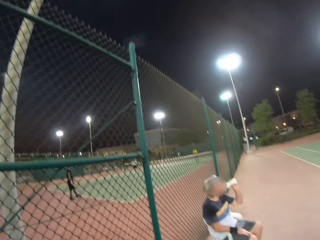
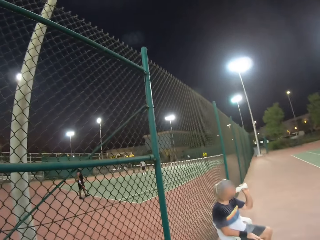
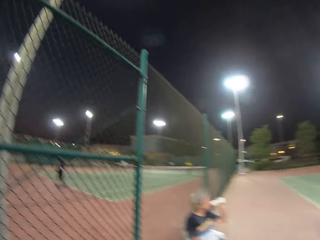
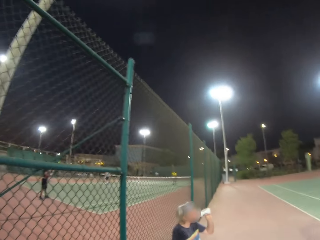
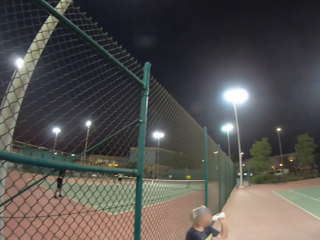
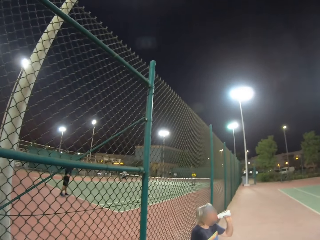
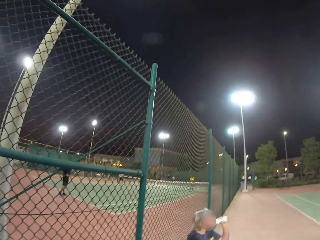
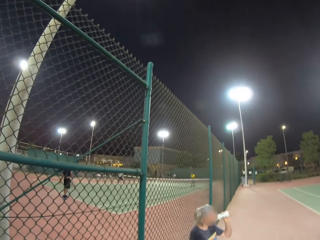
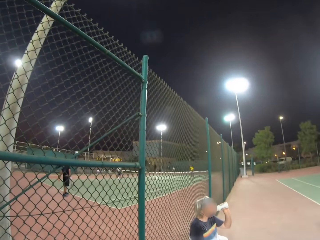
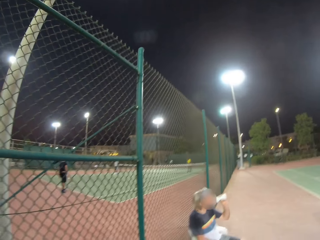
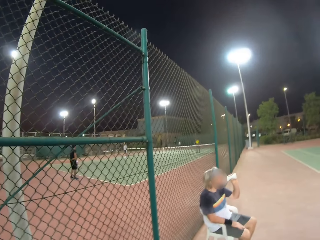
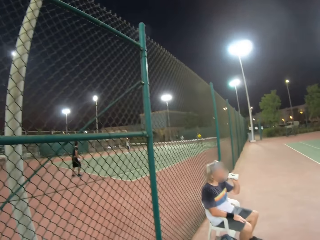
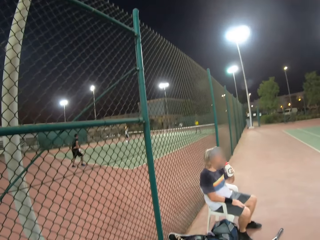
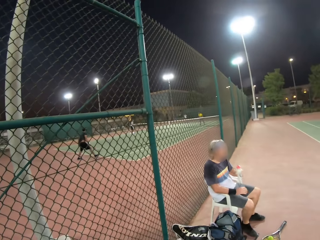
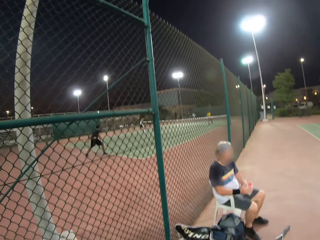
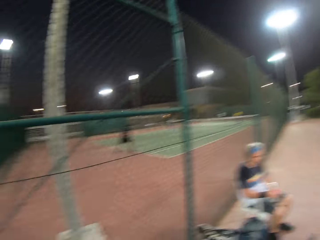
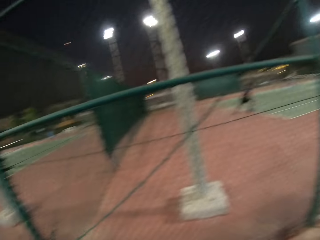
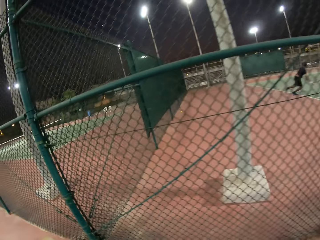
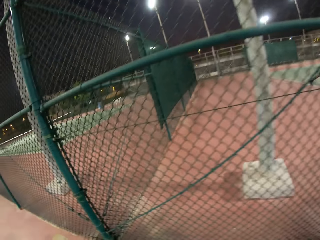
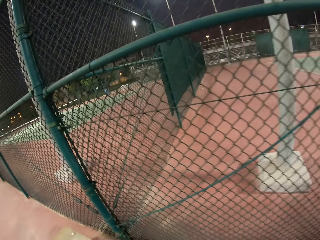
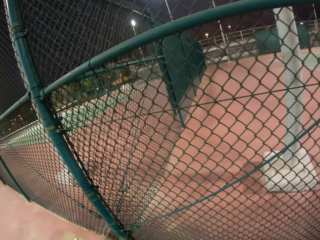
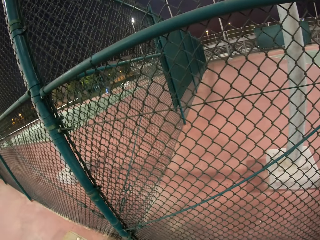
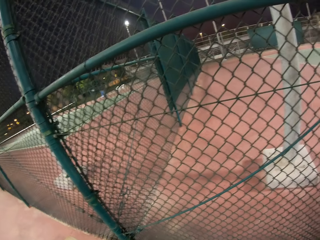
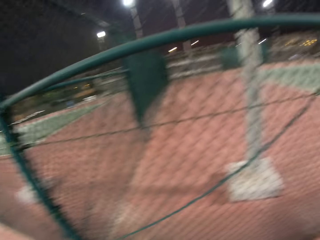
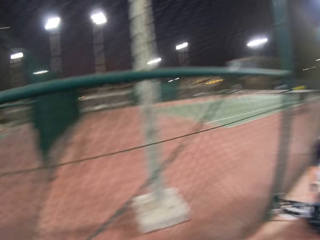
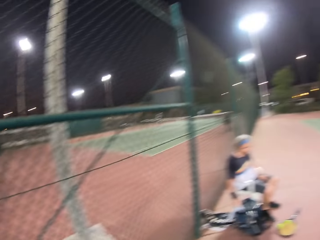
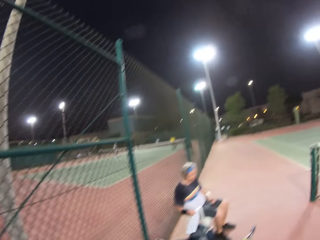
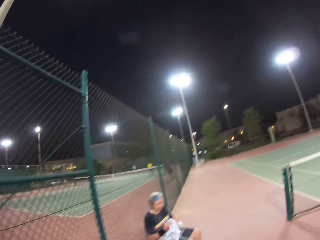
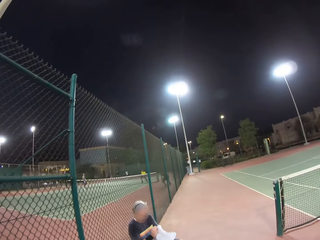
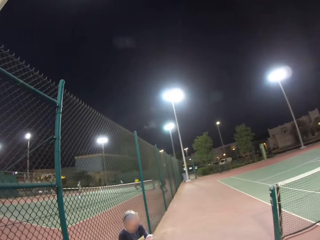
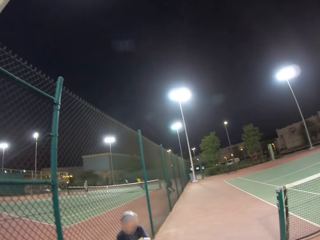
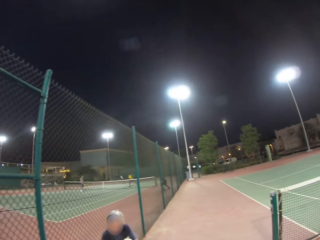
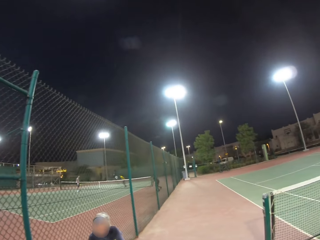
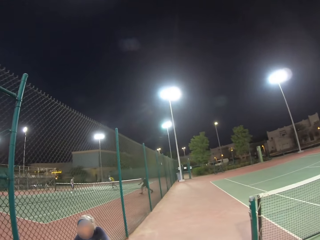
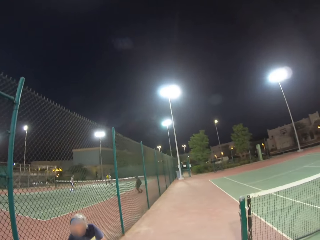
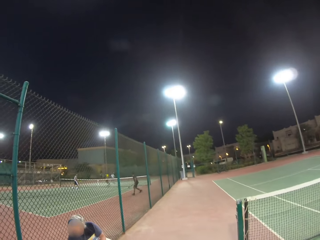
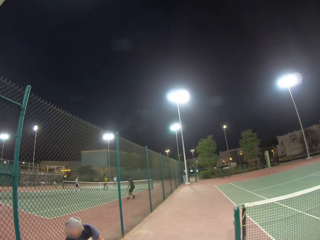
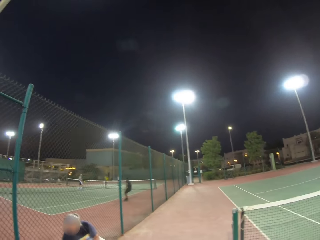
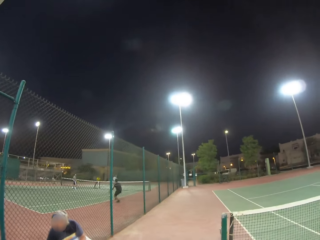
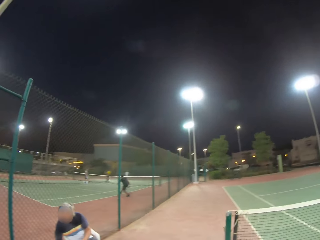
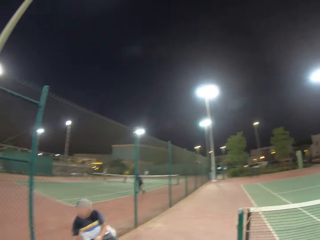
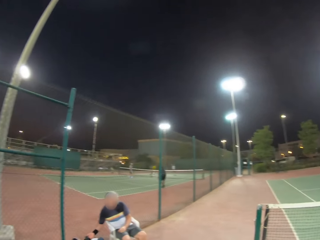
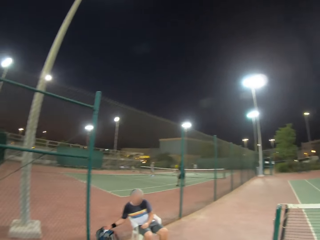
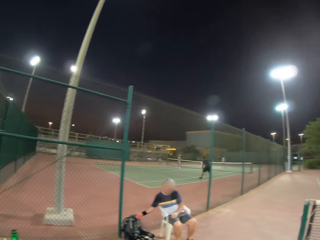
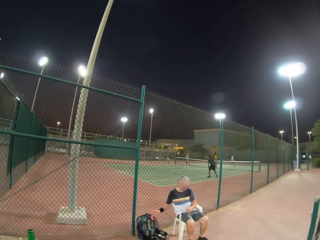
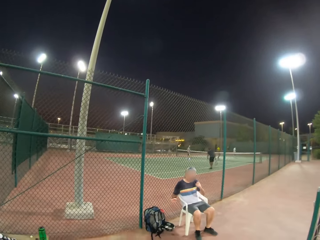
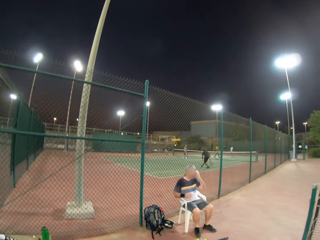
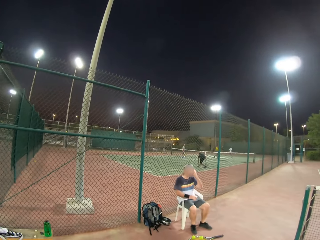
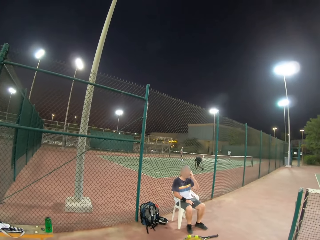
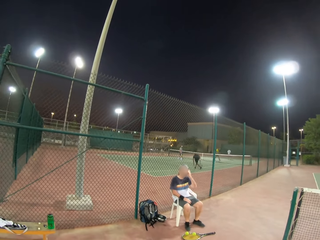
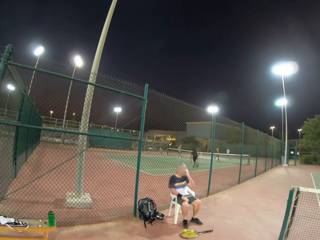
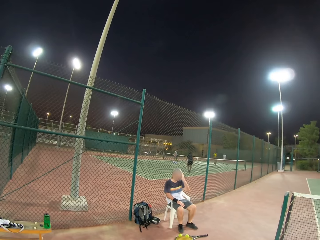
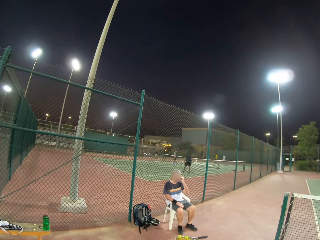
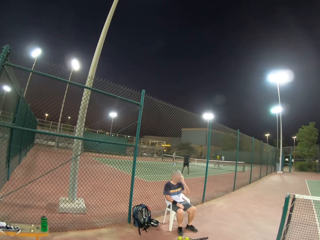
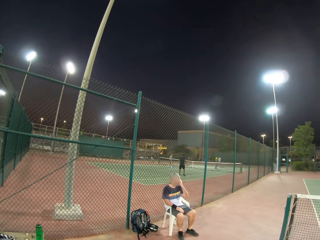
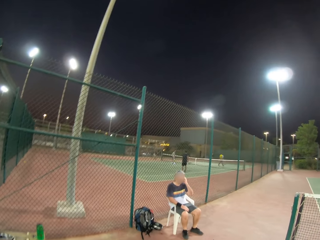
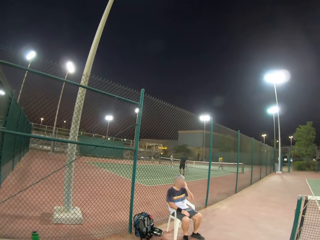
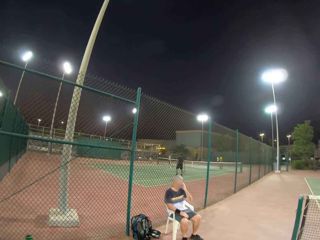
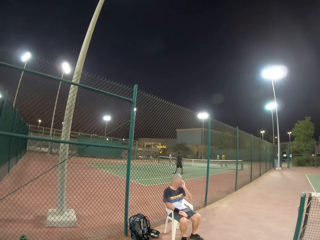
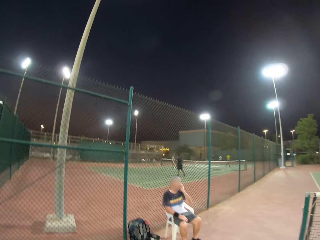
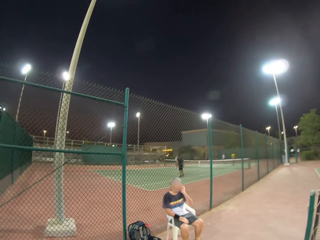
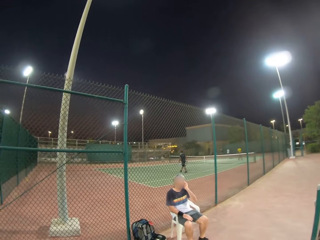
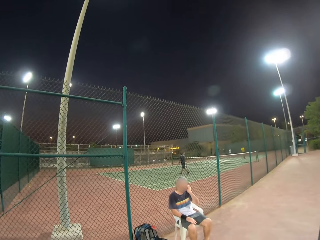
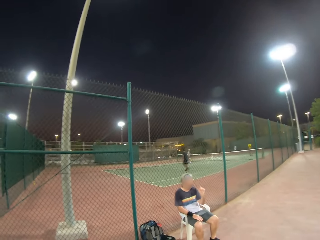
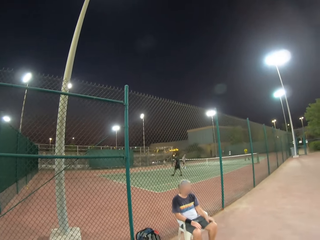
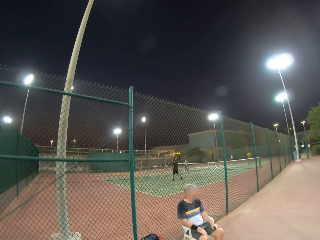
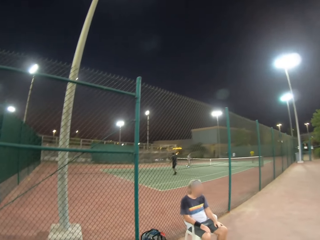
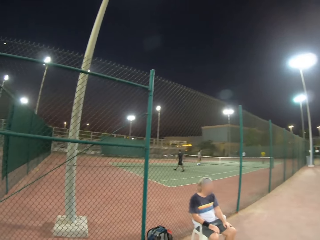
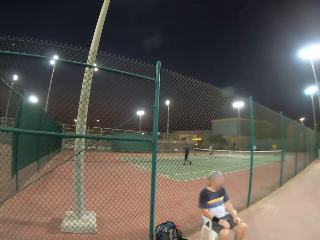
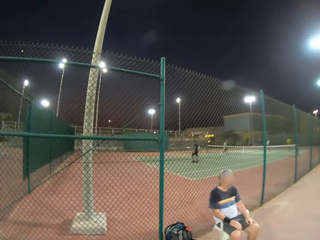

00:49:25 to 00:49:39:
A man drinks water. The man picks up a towel. The man puts a bag away. The man touches his face.

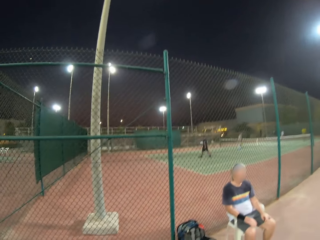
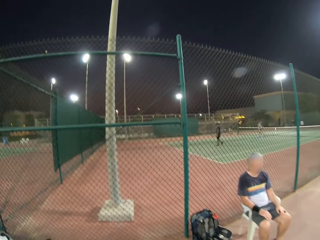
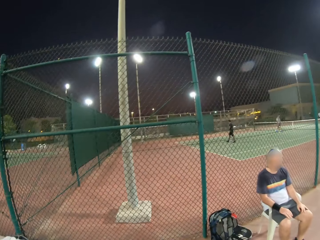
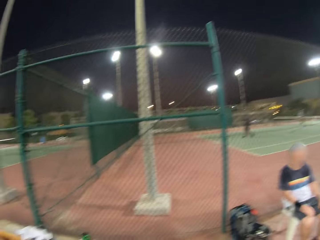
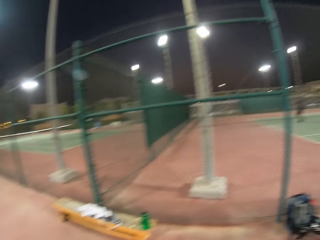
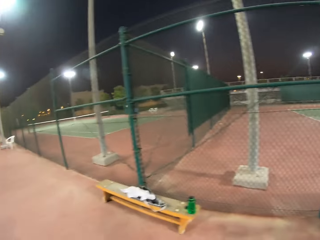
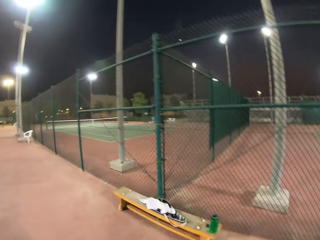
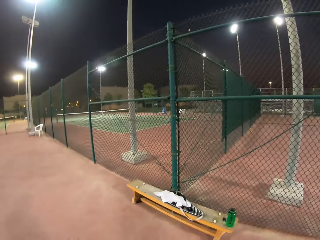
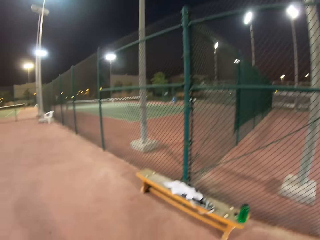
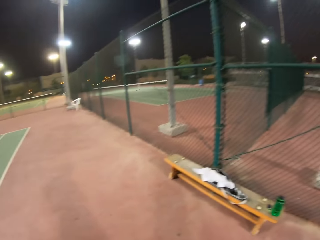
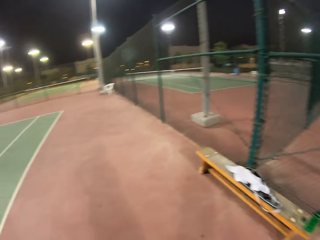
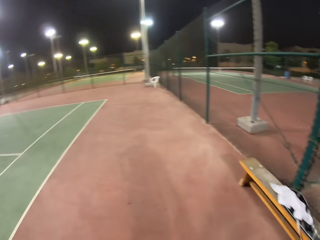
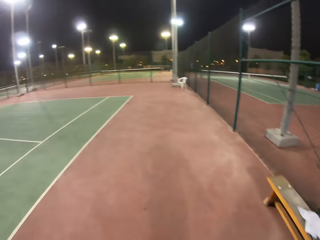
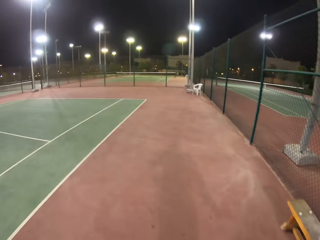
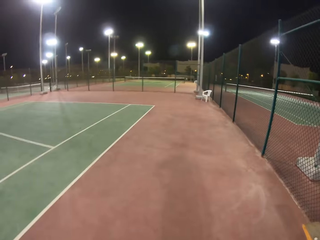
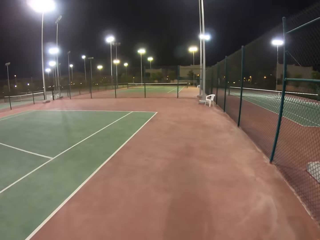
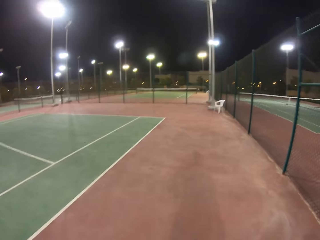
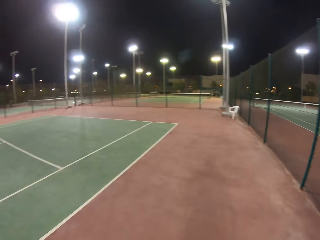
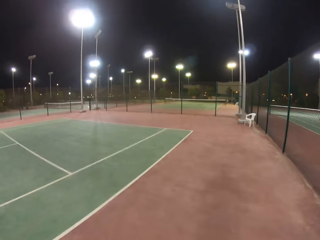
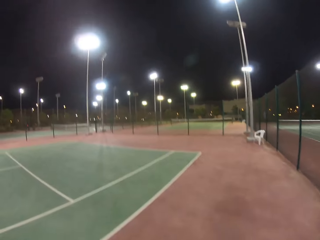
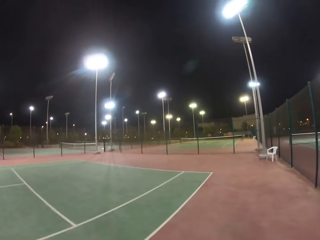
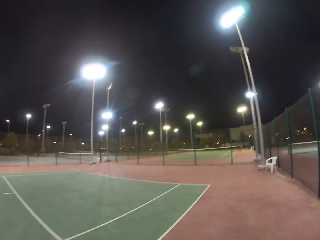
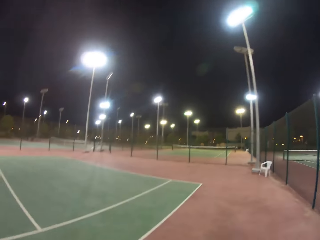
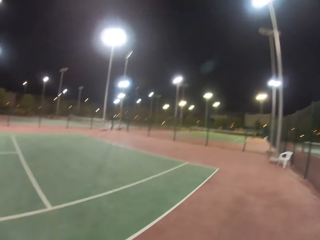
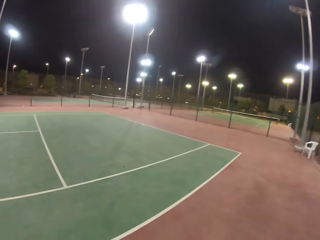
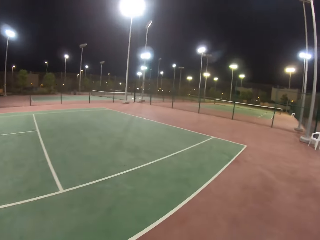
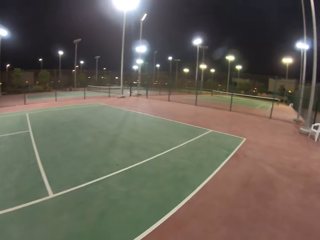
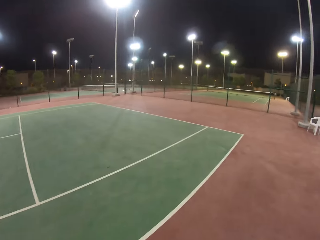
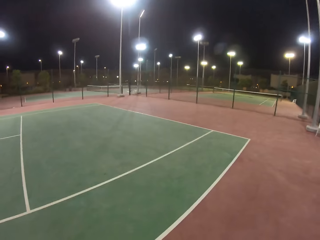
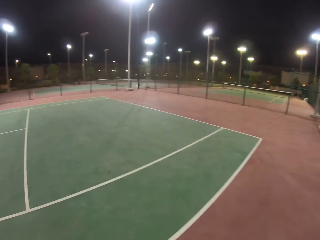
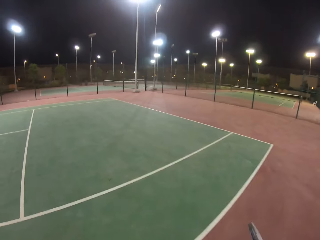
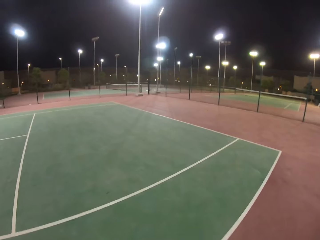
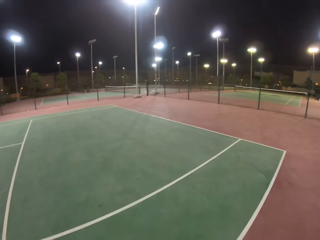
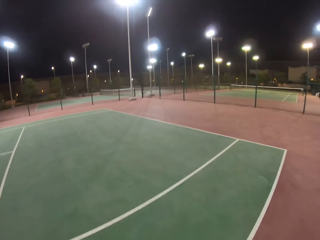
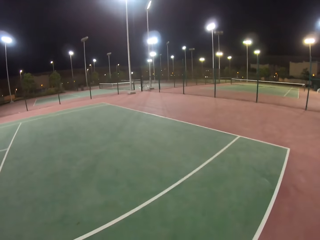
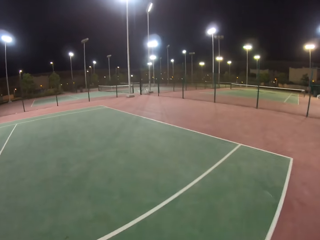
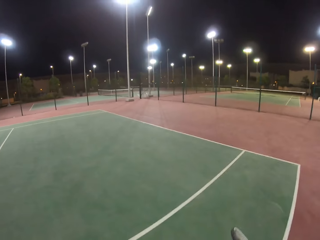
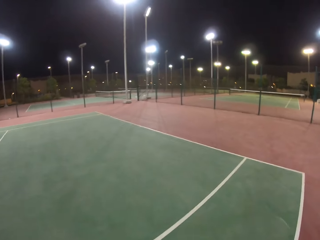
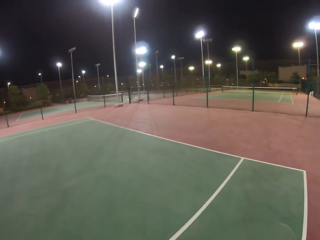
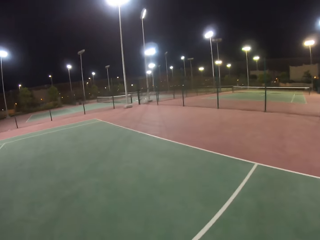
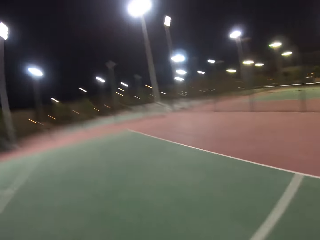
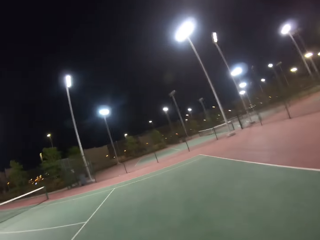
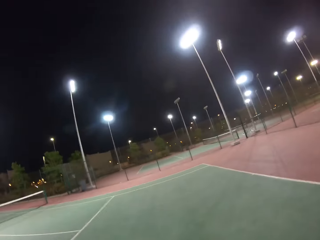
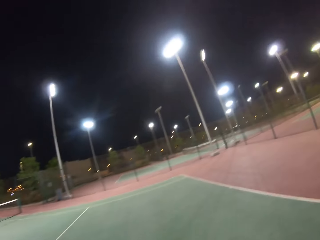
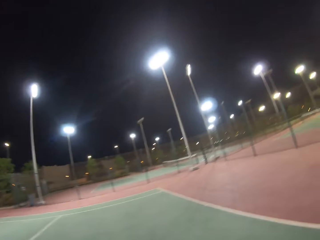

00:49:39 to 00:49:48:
The camera wearer walks in the field. They watch the background.
